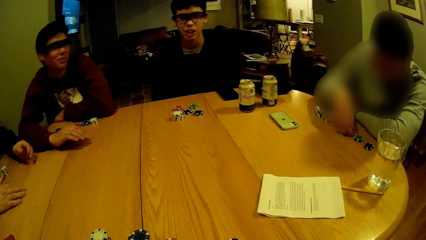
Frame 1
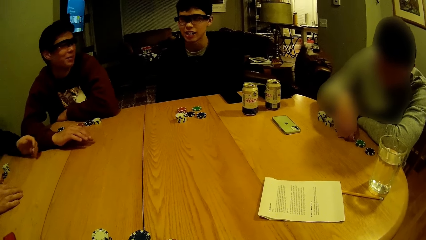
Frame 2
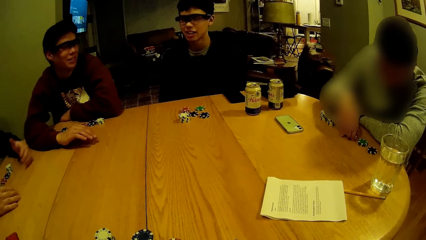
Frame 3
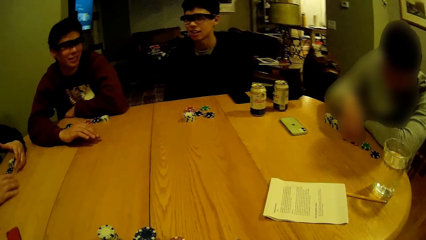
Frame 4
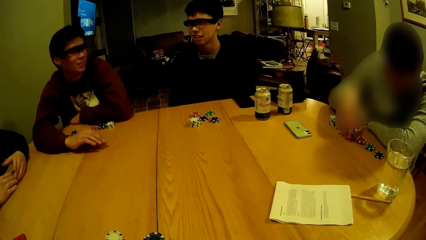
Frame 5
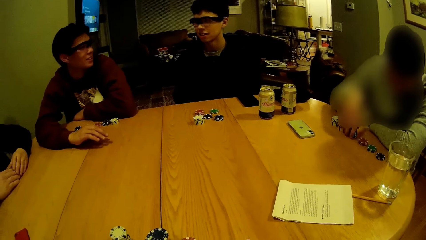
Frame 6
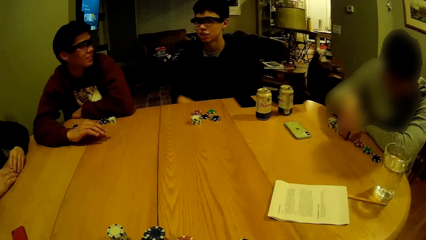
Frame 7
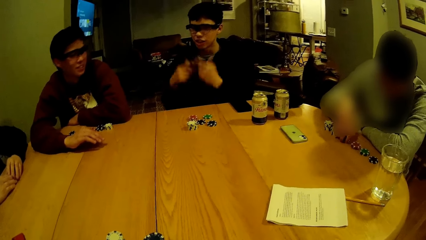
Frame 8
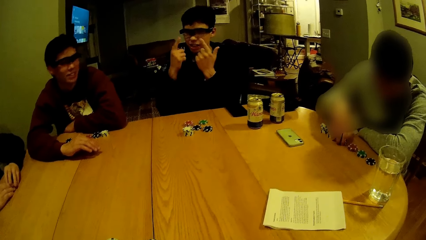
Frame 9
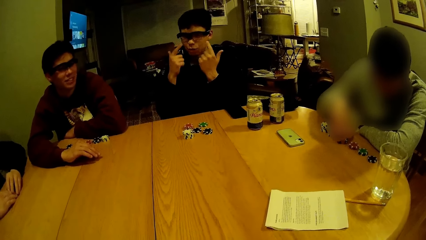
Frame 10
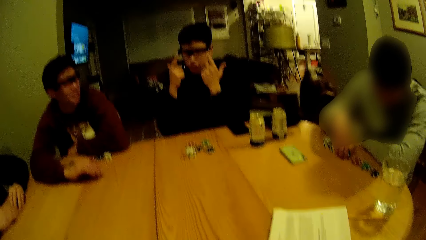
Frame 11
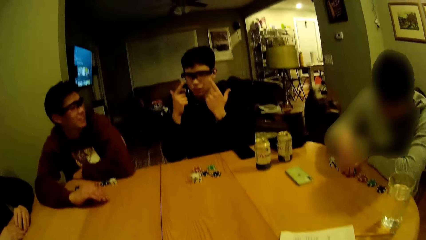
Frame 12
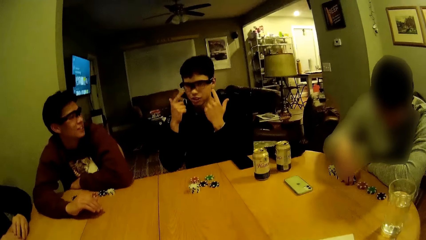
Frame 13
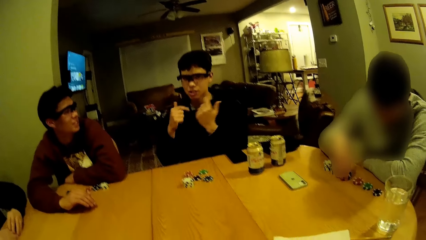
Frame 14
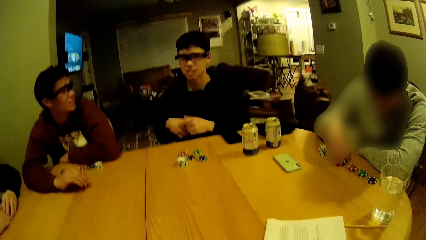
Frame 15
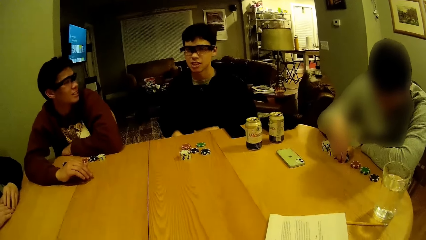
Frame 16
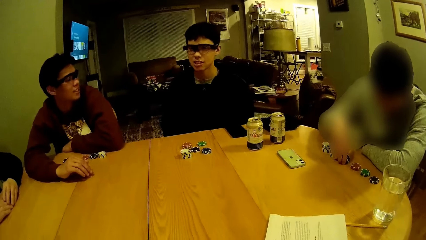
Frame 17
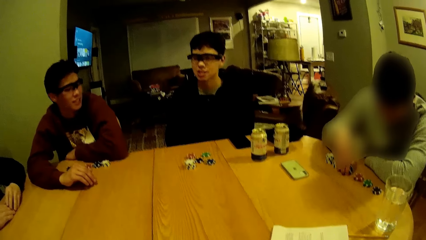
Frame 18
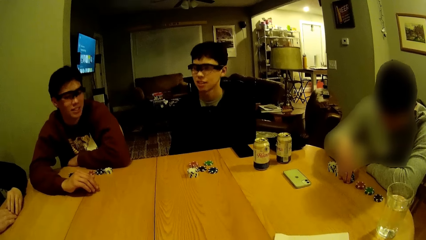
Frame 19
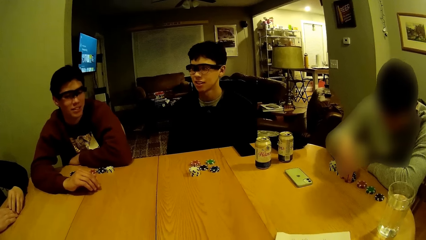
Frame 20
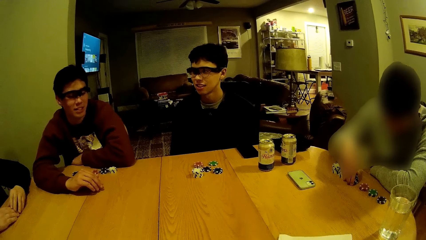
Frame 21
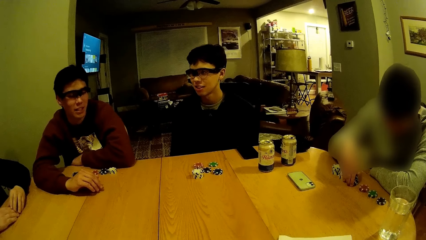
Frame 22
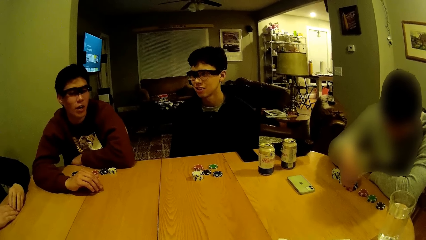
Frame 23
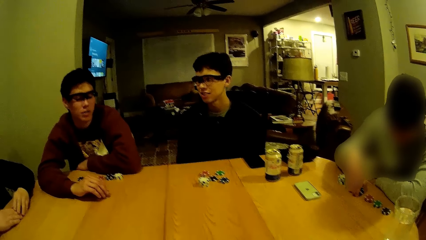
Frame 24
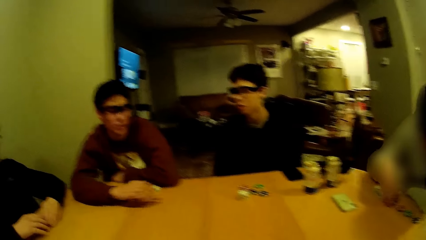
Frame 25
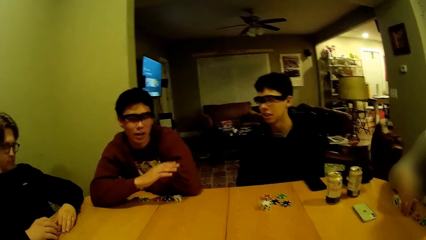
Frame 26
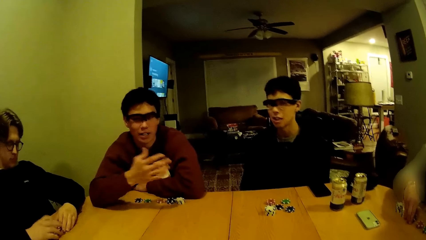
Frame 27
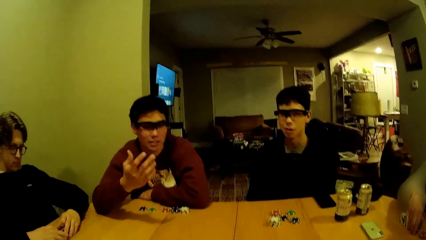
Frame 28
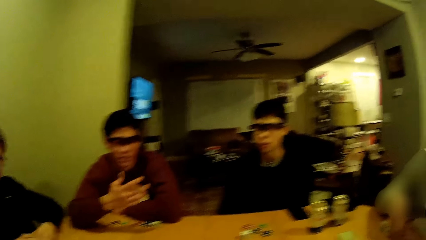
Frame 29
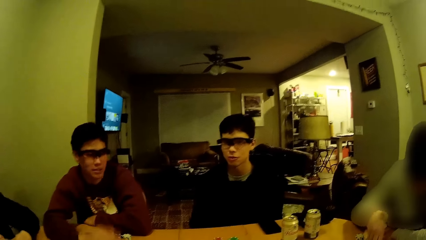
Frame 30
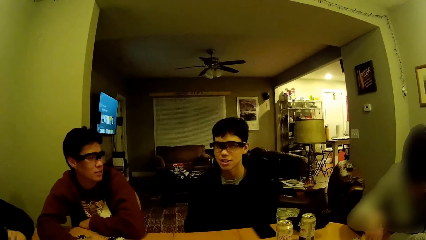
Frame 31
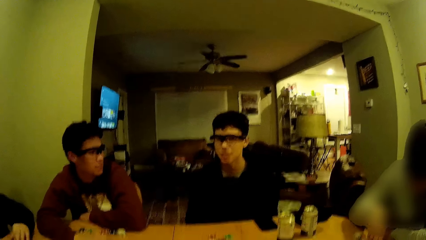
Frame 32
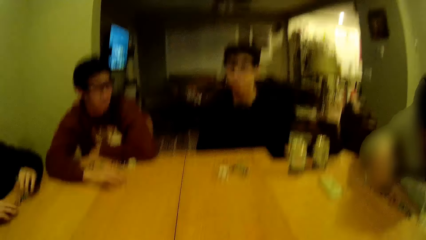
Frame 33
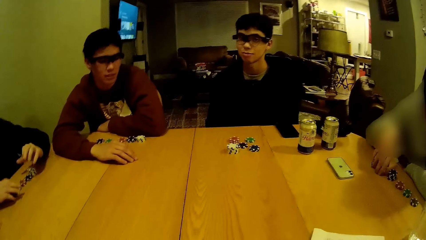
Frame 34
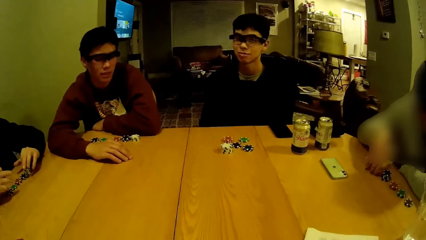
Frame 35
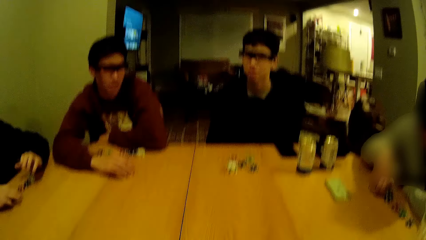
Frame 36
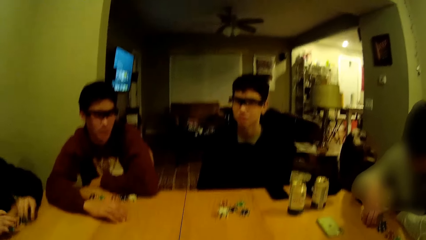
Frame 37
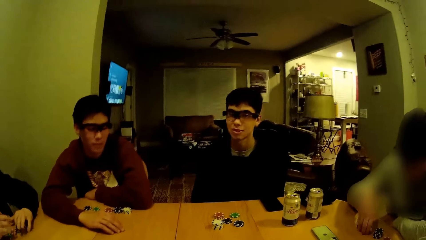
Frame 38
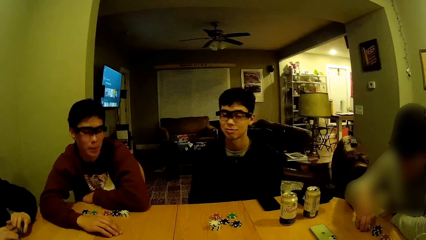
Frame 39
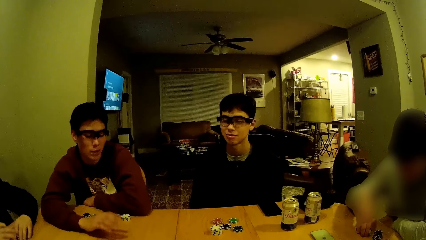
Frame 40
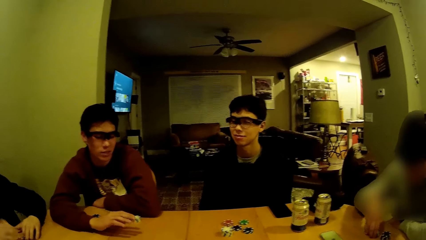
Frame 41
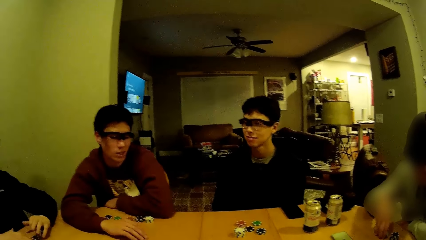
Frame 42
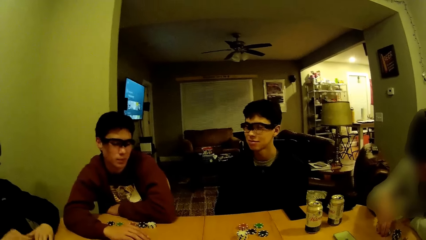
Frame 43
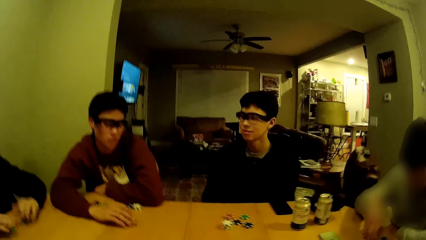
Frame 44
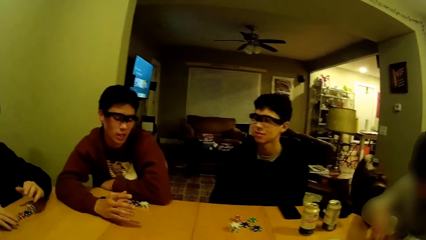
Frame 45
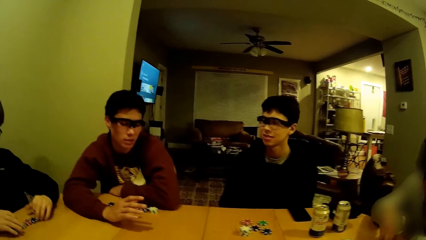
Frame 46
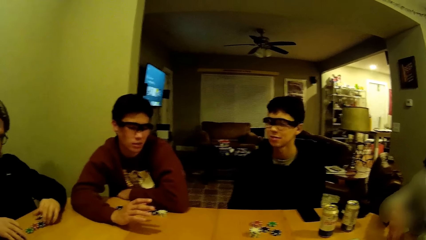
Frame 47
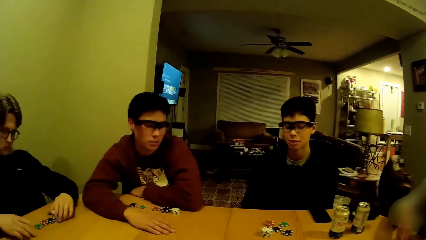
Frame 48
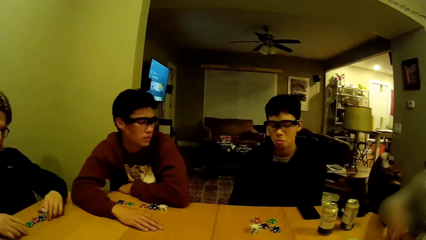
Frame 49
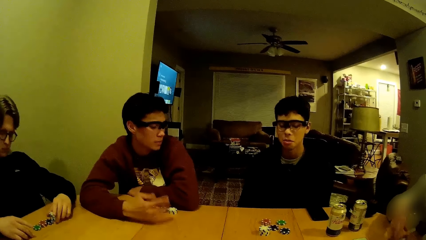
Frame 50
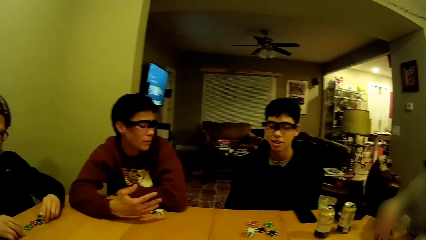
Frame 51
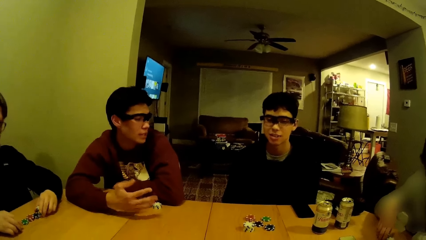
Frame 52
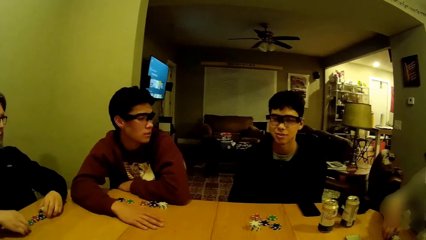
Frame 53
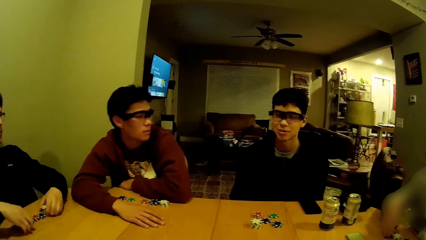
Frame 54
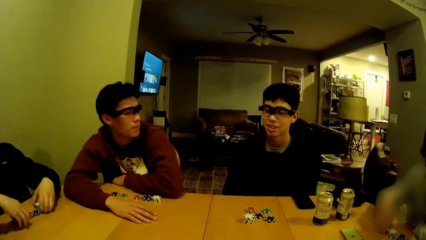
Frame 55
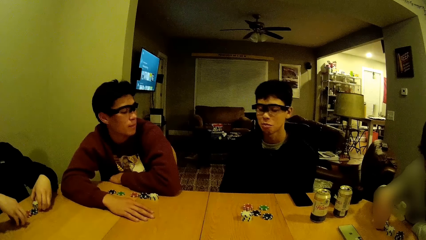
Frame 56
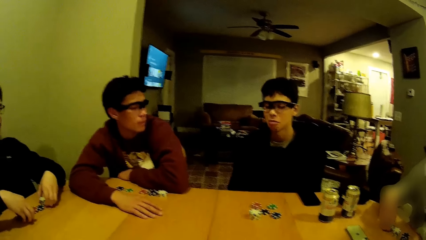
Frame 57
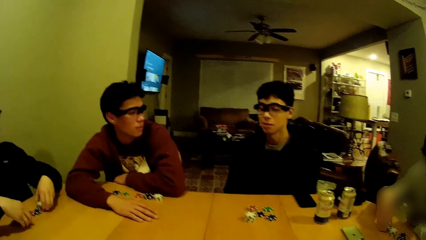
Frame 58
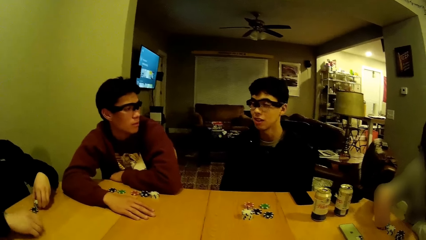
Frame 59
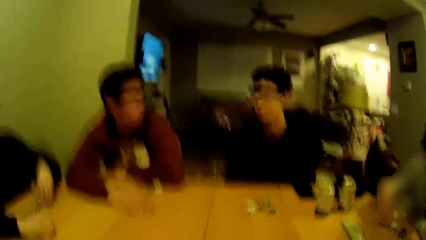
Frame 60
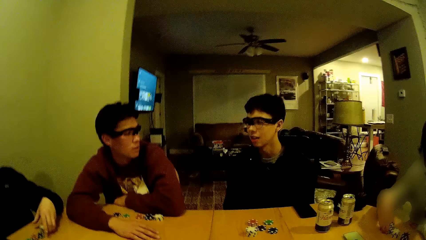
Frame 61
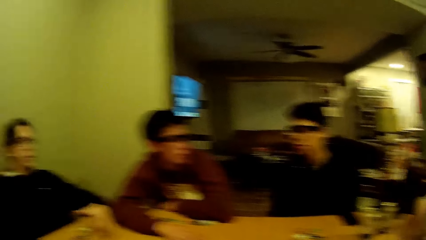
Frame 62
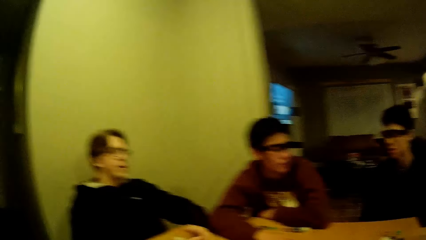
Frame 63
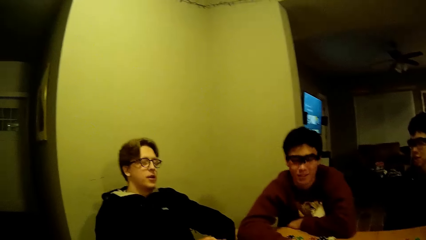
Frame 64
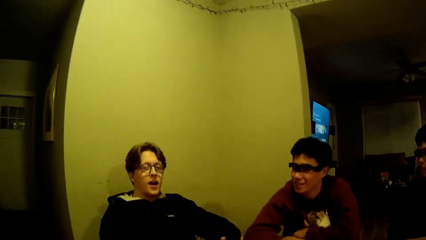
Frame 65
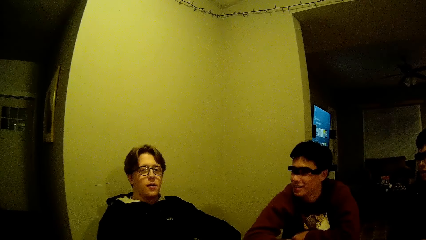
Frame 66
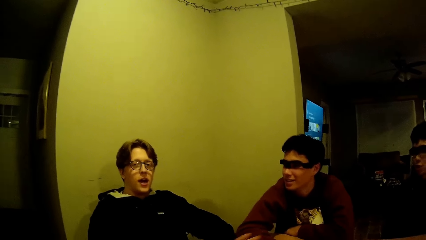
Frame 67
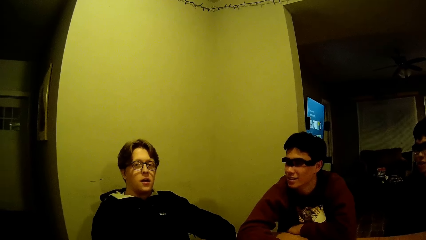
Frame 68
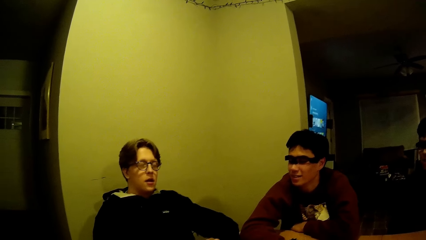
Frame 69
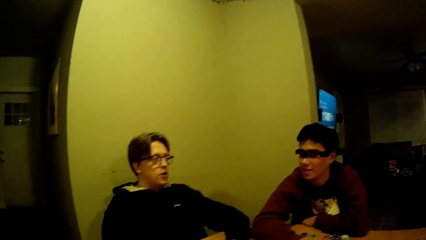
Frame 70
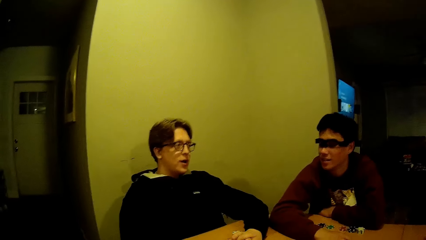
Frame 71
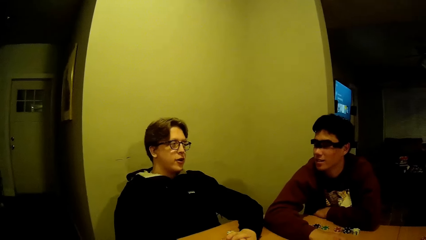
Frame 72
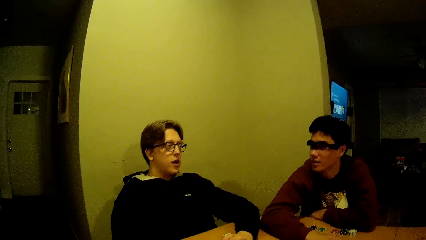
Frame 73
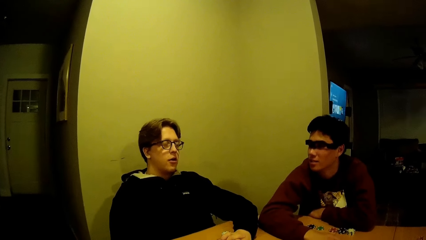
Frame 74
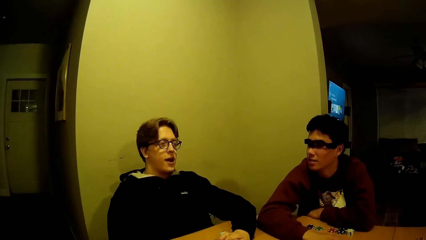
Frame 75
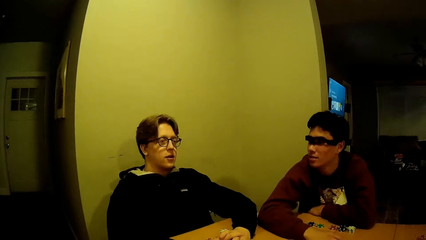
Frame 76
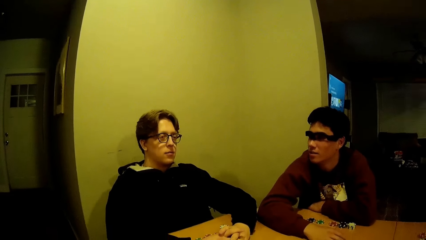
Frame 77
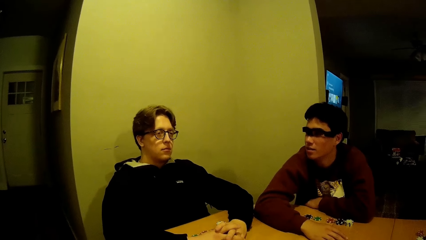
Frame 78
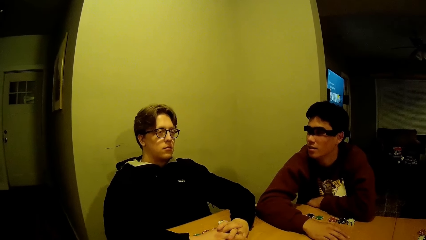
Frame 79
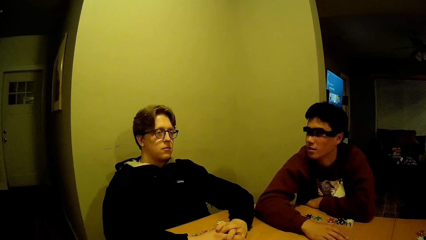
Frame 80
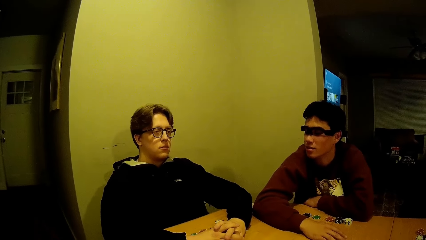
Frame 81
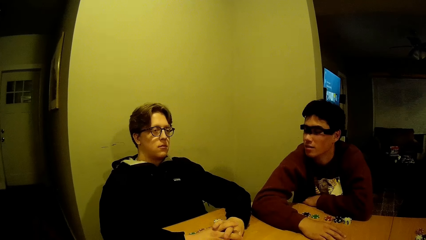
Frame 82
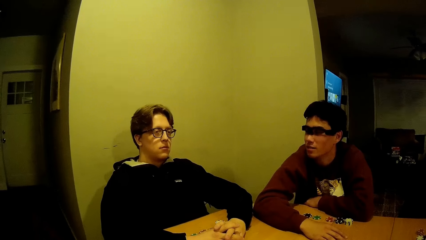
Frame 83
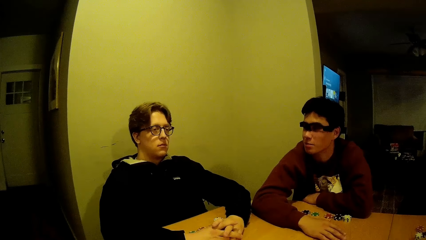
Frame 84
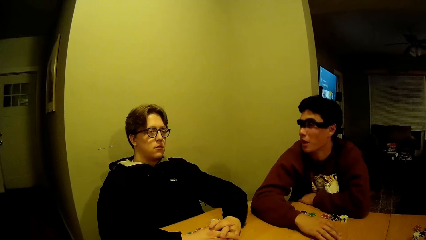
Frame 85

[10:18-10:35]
A man gathers some chips on the table with both of his hands. A person talks to something. Another man points at his face with both of his hands. The camera wearer looks at the table.
